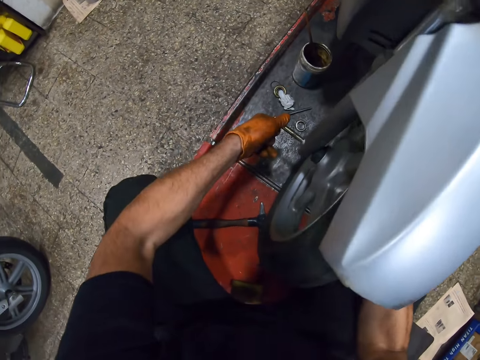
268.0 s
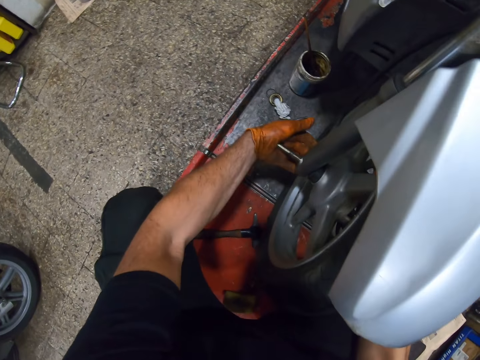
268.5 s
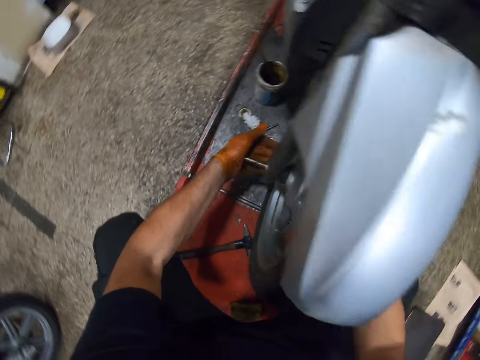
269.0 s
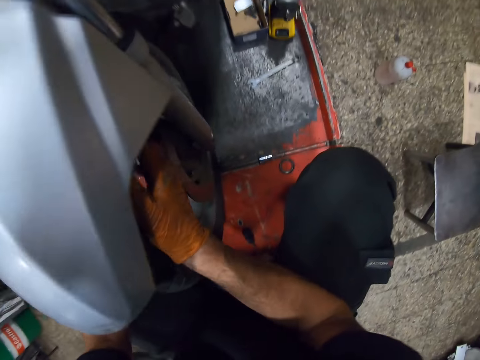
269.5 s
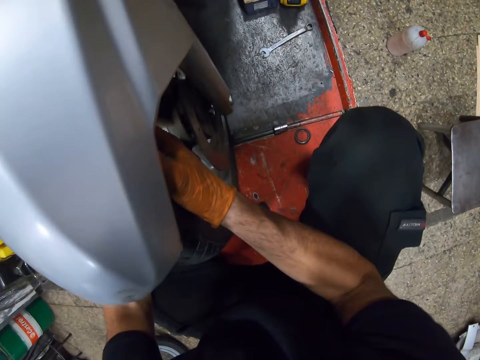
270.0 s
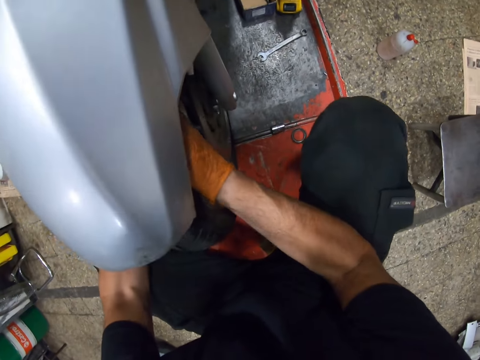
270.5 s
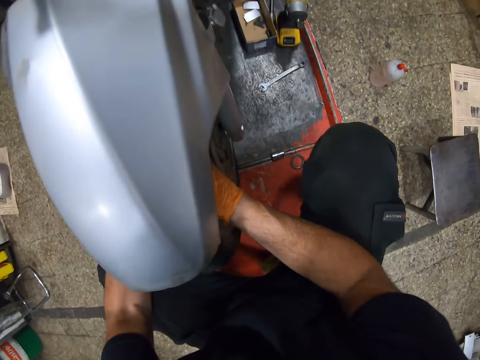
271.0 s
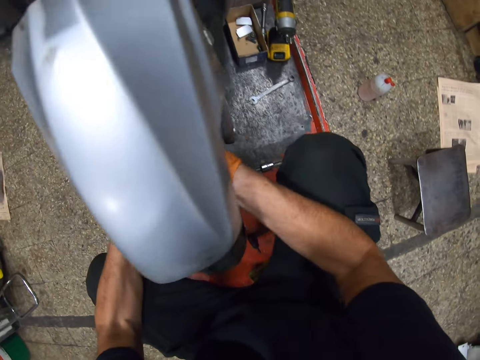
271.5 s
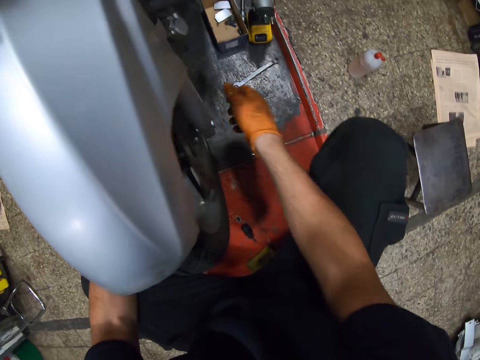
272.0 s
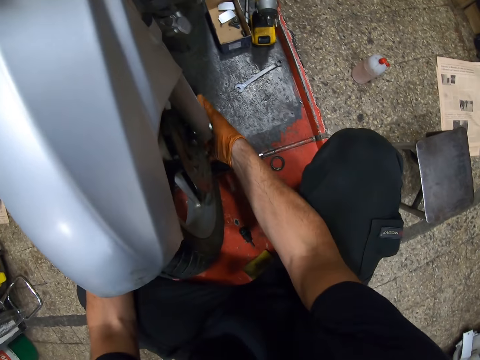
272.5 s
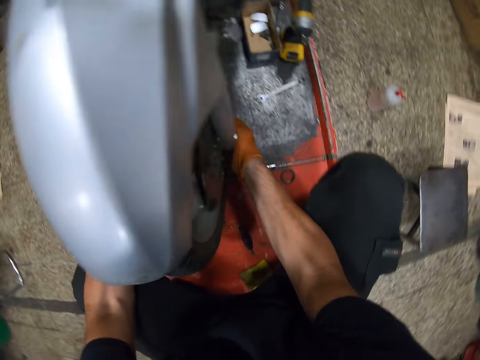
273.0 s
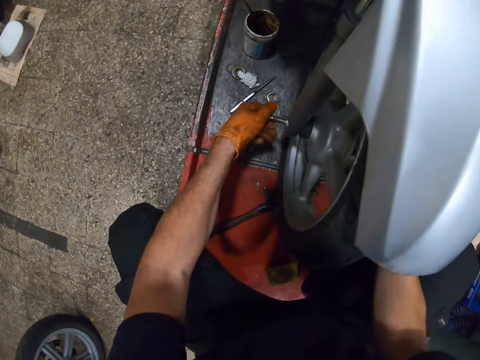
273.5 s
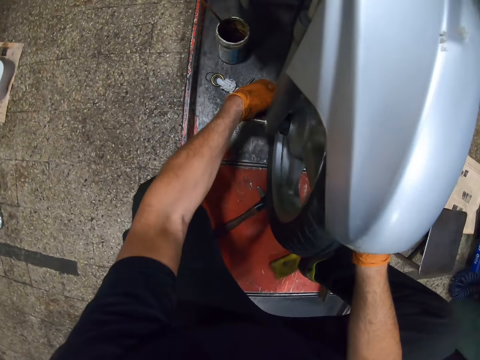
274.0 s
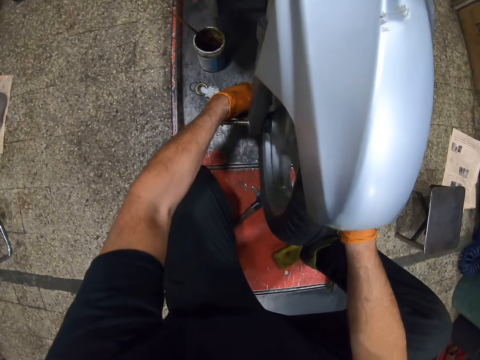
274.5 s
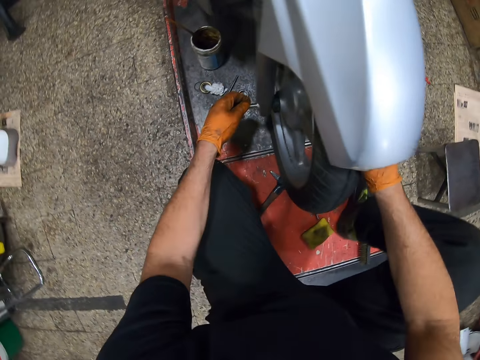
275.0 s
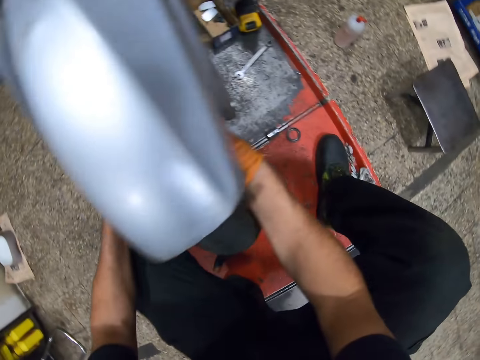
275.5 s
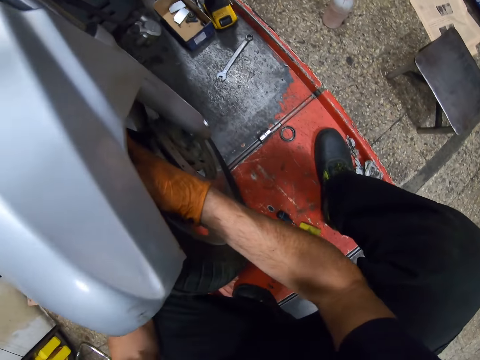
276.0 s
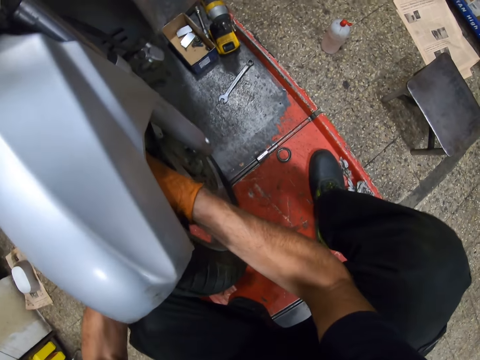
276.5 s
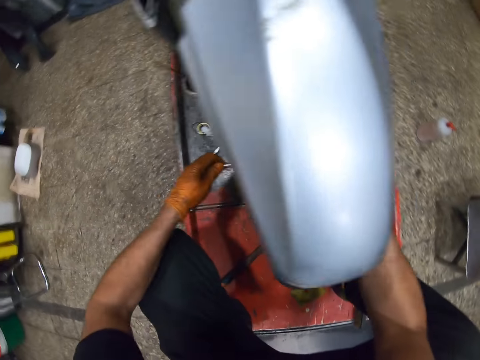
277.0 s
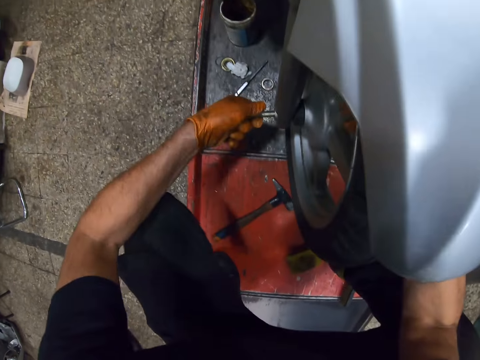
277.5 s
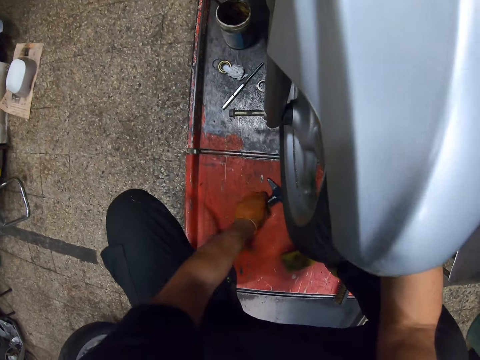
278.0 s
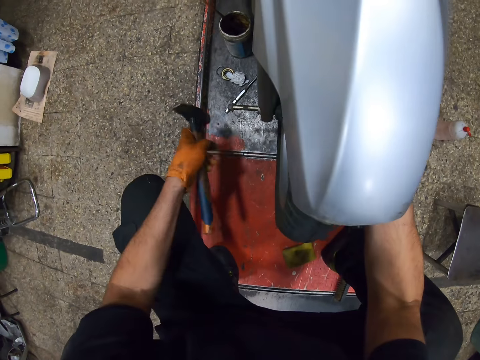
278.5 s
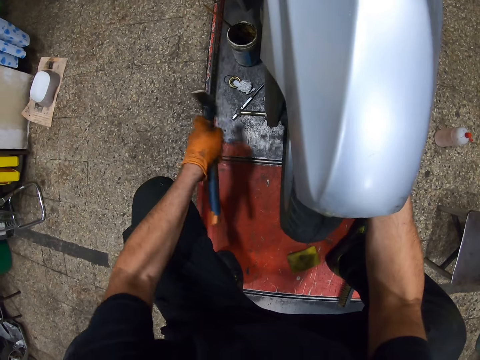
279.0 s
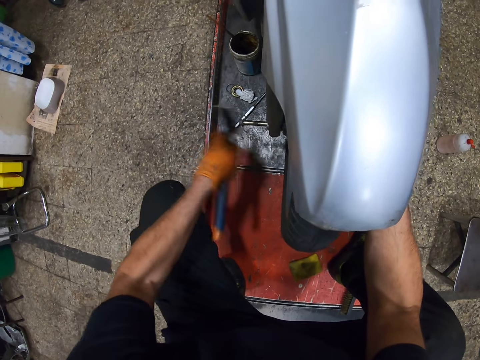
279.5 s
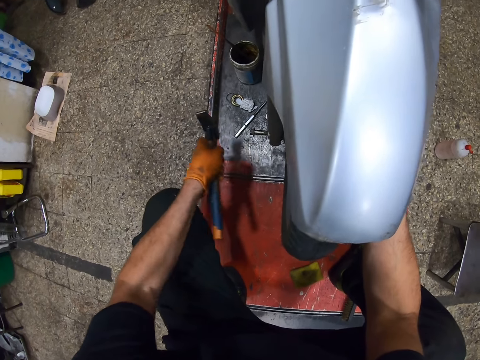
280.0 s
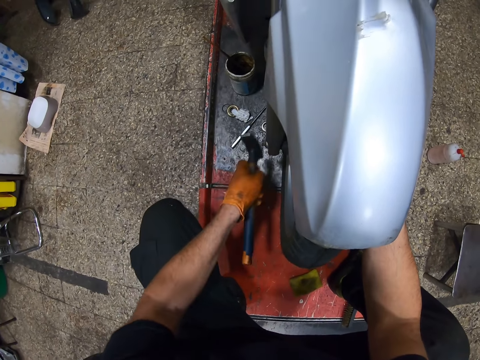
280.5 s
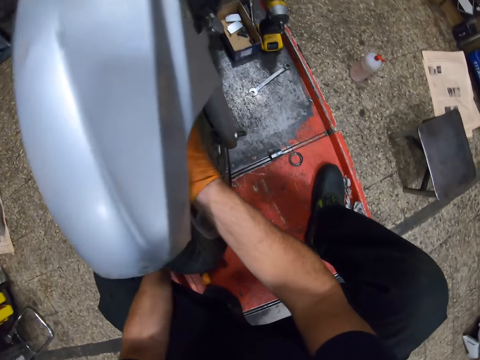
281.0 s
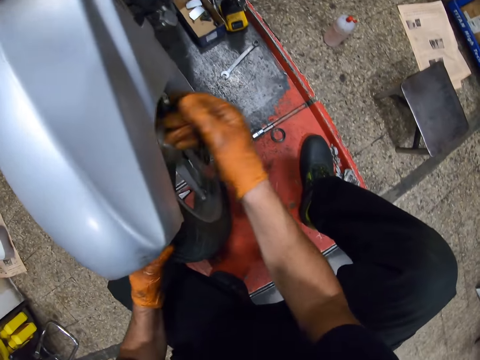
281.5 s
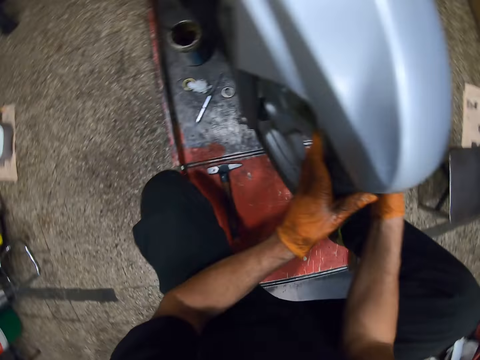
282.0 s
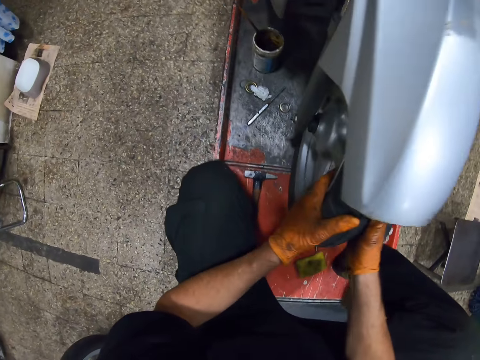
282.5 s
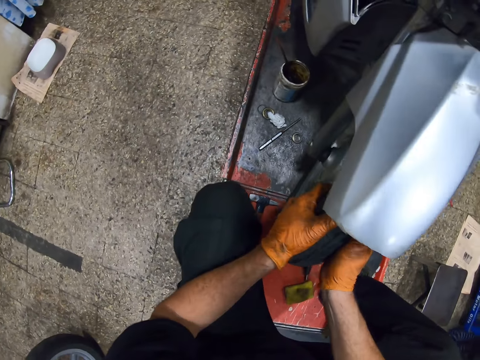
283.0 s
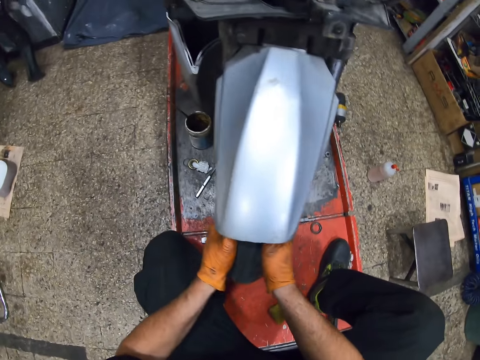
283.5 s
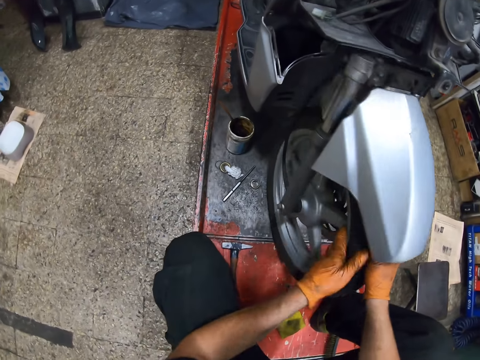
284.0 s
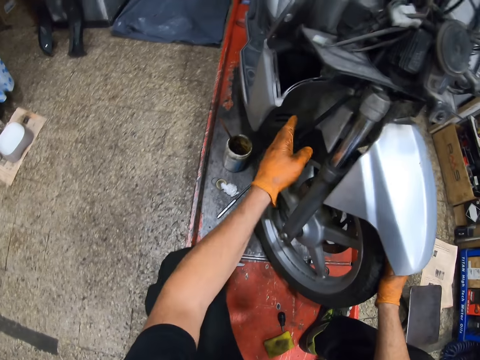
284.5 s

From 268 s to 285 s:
The camera wearer adjusts the wheel. They adjust the wheel again. They pick up a hammer from the floor. They hit the metal into the wheel using the hammer. They drop the hammer on the metal. They check out the wheel. They adjust the wheel.

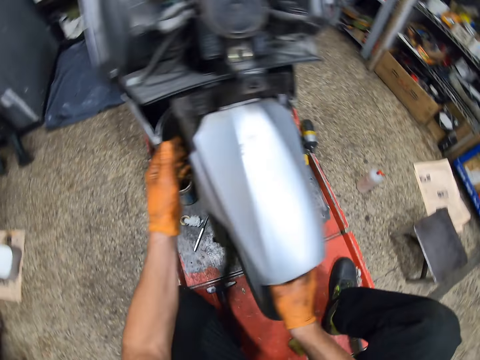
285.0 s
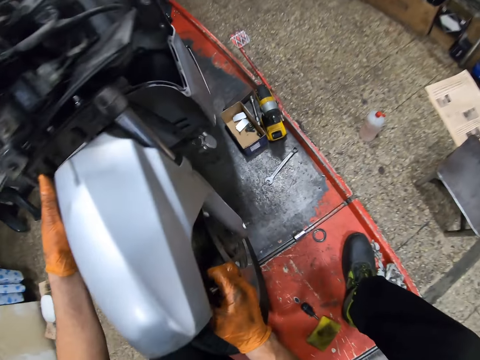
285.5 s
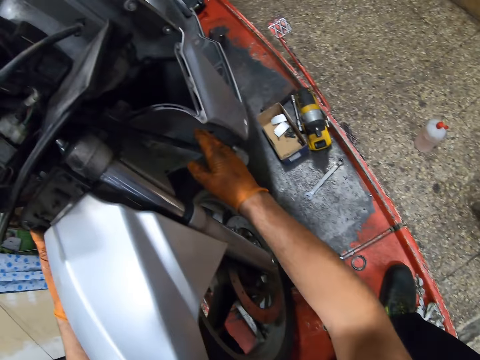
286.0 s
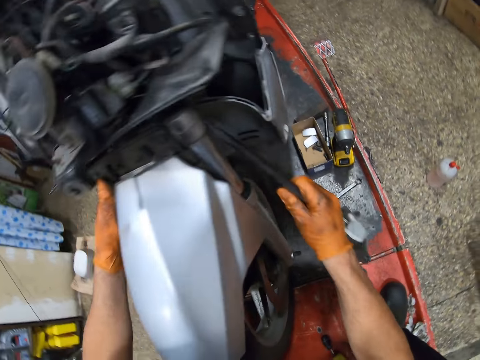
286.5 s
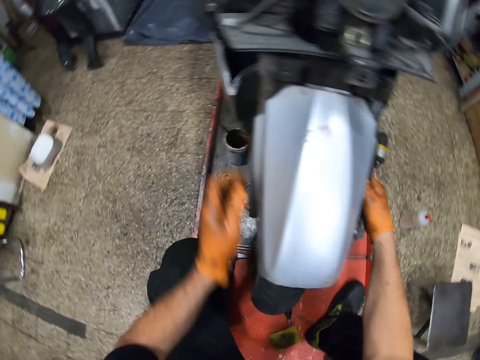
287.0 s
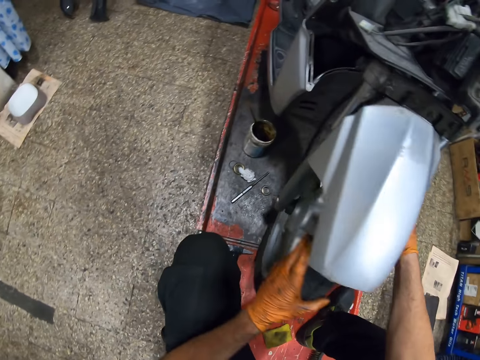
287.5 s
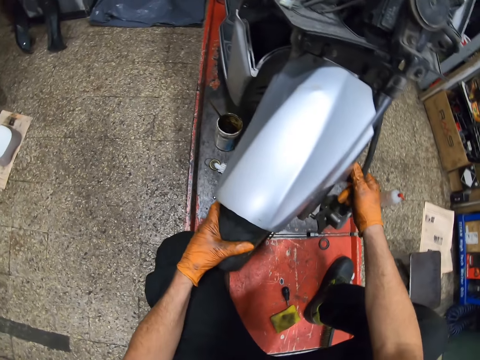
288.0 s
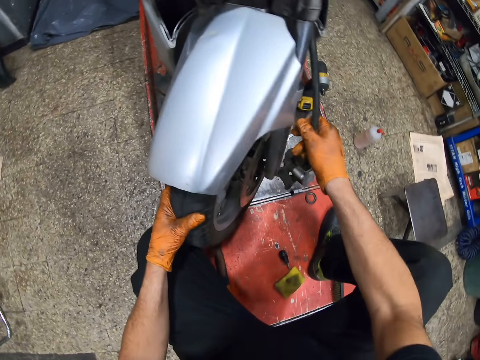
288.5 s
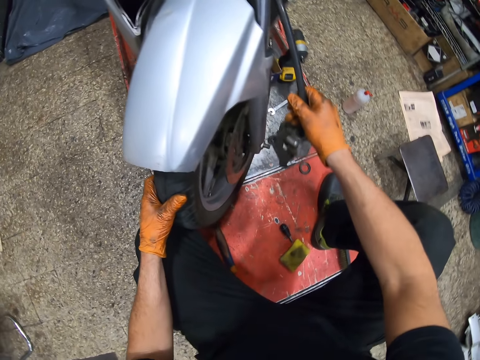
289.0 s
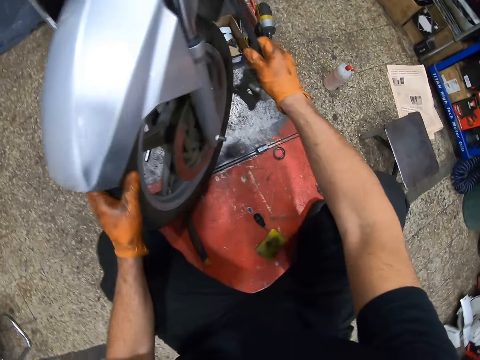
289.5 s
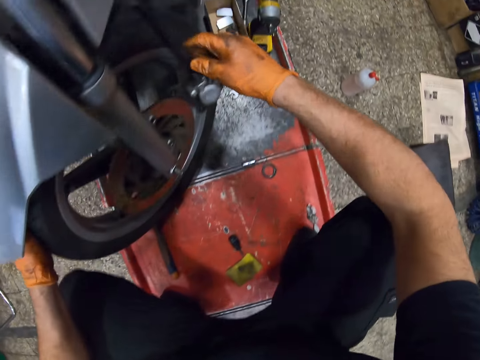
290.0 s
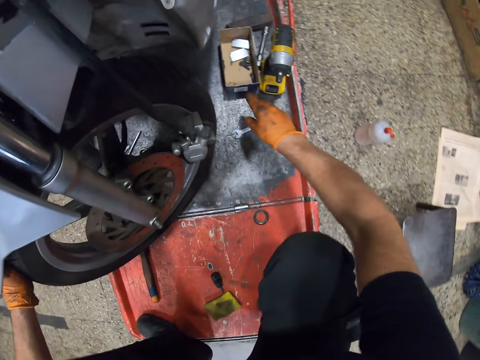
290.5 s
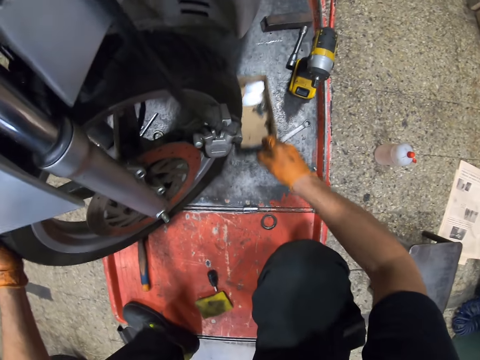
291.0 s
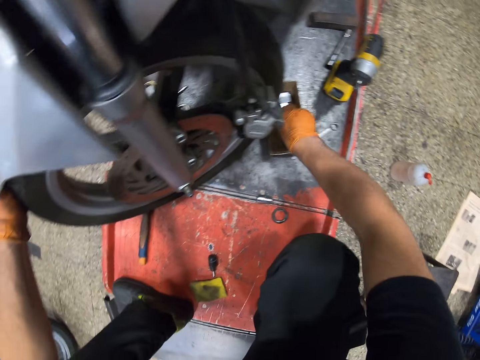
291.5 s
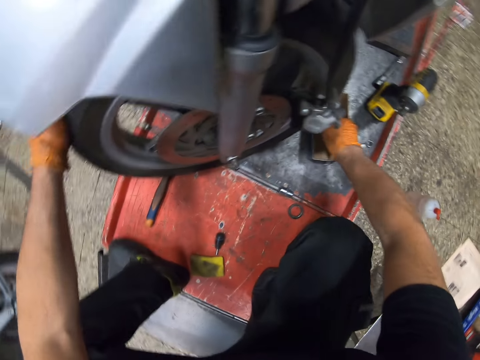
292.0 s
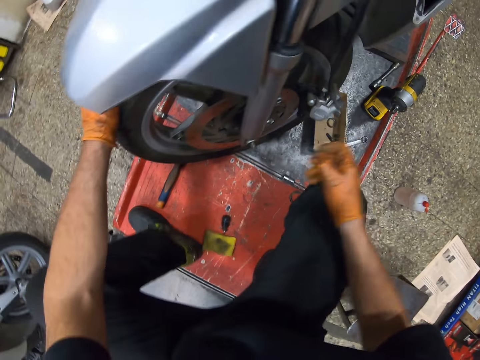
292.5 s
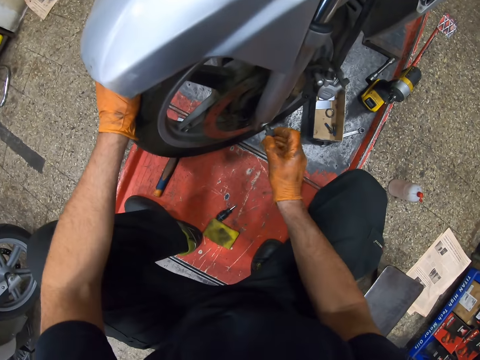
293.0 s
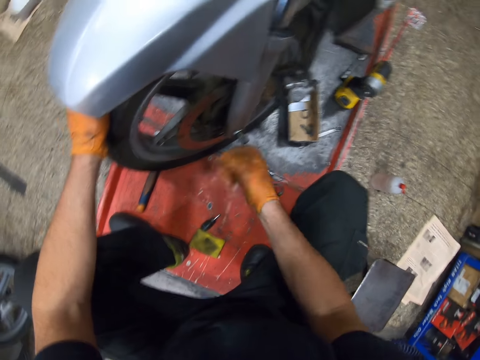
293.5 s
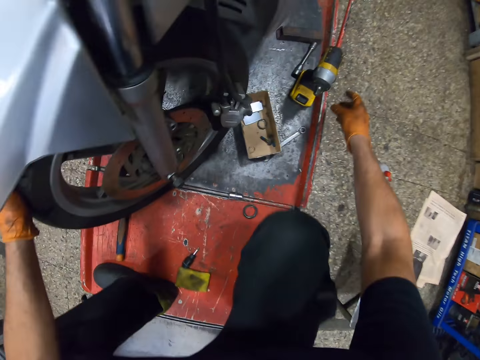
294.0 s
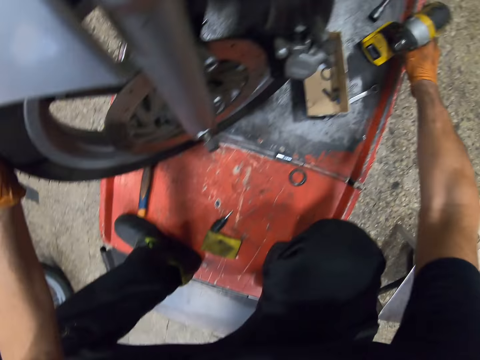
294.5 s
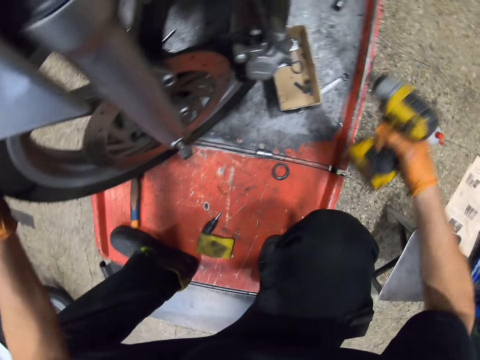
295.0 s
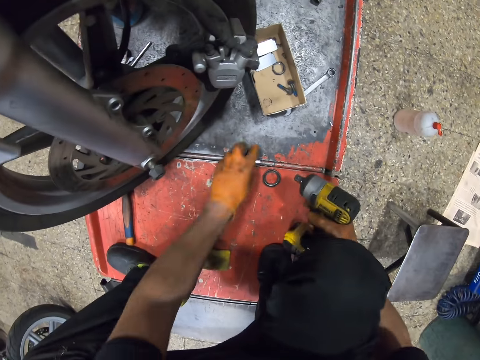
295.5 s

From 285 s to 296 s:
The camera wearer checks the pressure gauge. He holds the brake hose with his hand. He turns the motorcycle wheel with his hand. He pulls a box on the lift table. He picks up a nut or screw from the box. He screws the nut with his hand. He puts the screw in the wheel. He picks up an electric impact wrench from the lift table.
